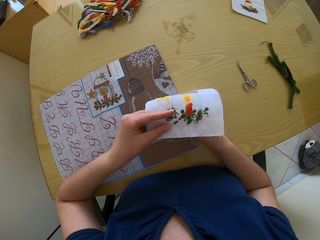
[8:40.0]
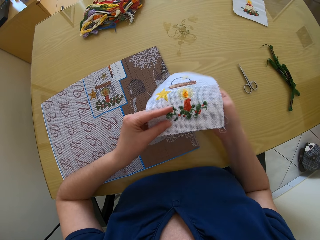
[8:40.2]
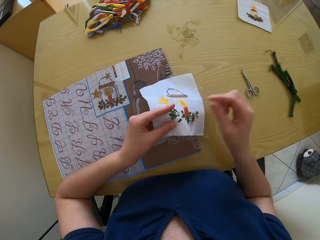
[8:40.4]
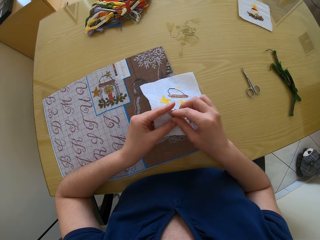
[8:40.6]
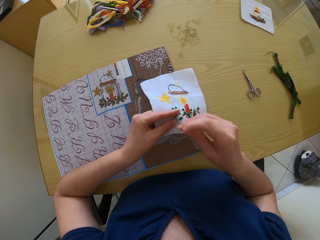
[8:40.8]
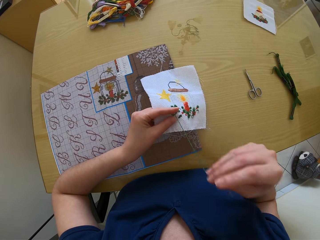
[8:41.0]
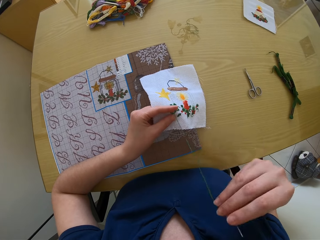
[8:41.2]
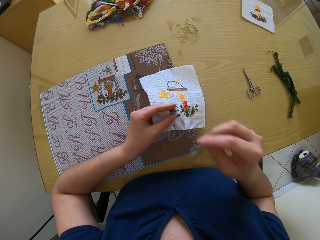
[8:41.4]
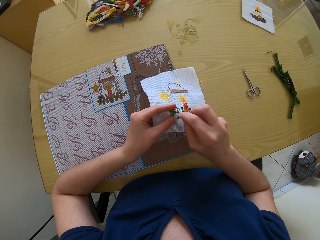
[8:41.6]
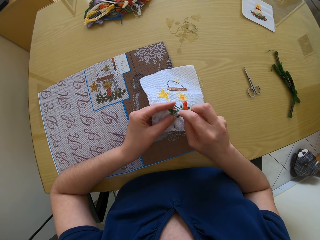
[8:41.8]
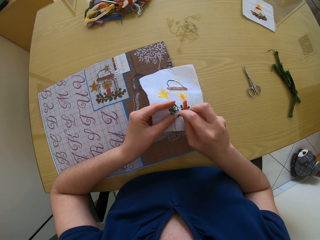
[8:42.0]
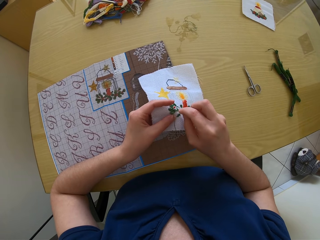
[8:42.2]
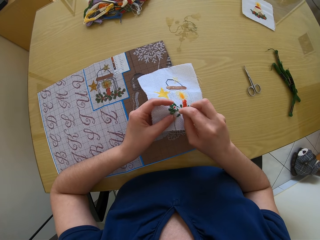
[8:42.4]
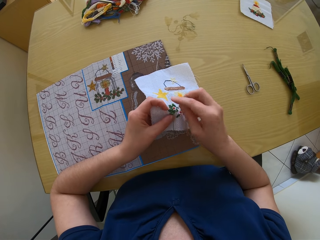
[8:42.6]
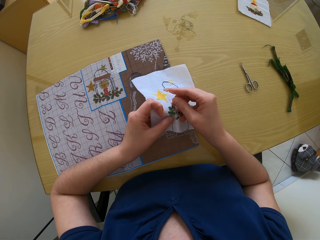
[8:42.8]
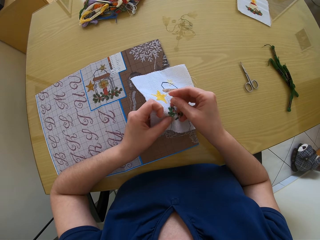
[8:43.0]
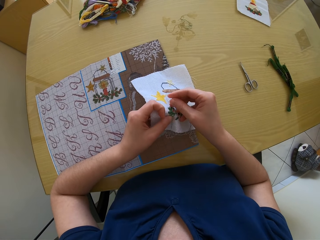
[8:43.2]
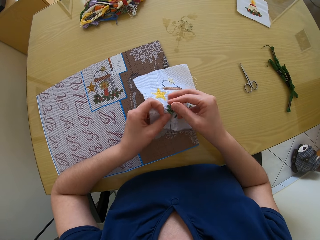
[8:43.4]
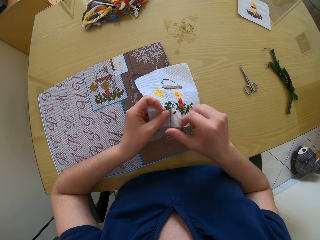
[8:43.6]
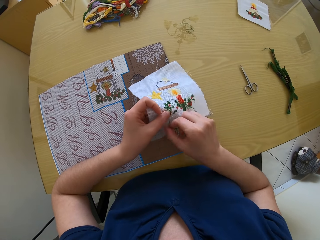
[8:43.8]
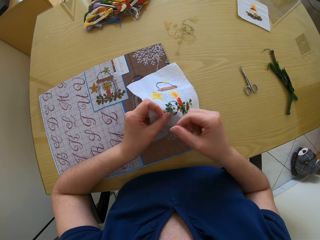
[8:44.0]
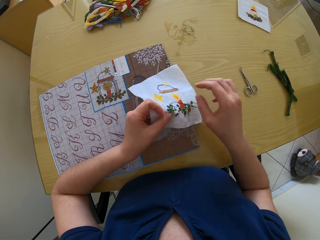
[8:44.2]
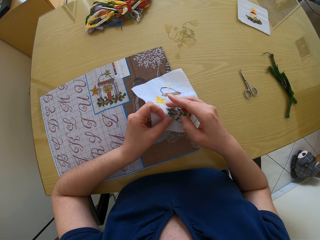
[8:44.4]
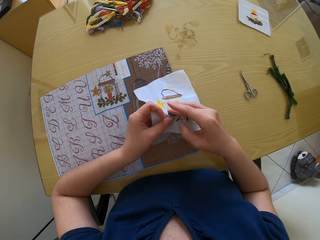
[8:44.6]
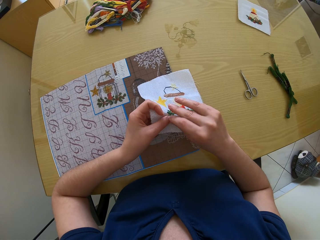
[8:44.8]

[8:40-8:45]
The camera wearer sews the clothing.

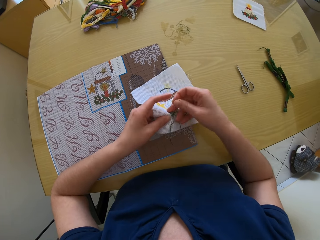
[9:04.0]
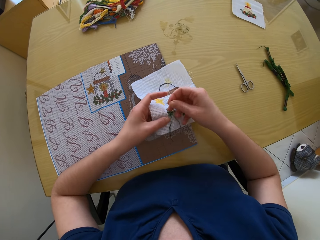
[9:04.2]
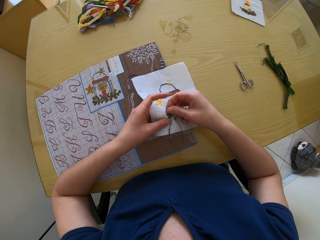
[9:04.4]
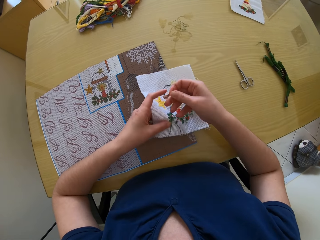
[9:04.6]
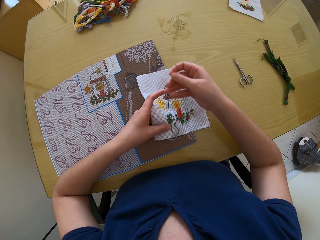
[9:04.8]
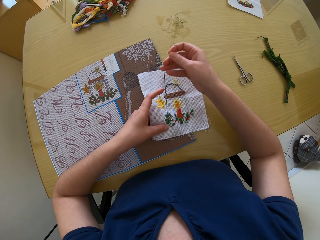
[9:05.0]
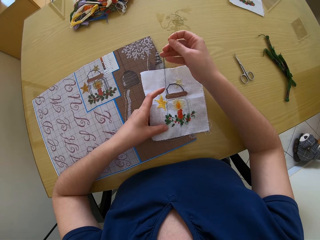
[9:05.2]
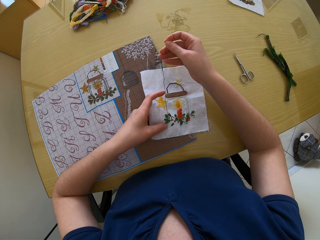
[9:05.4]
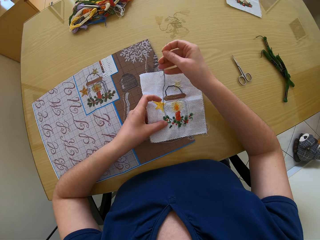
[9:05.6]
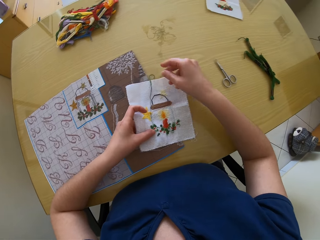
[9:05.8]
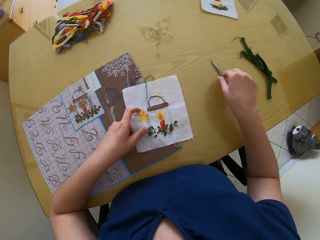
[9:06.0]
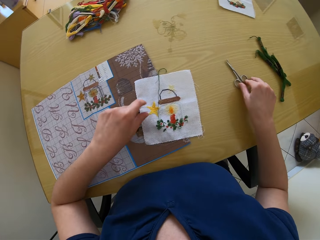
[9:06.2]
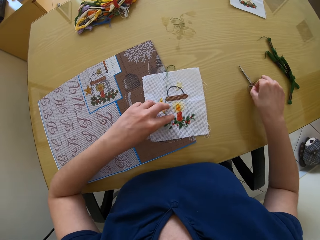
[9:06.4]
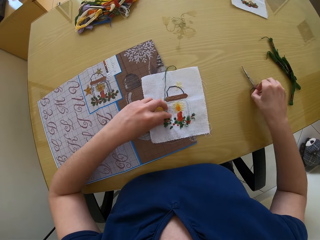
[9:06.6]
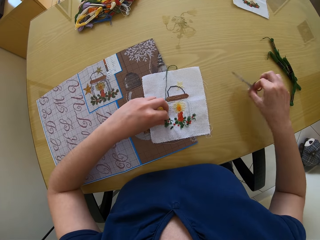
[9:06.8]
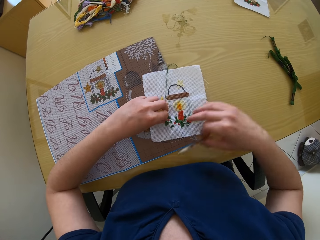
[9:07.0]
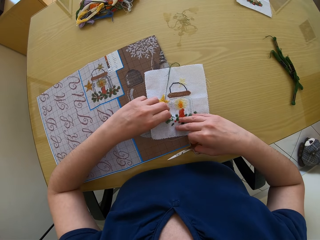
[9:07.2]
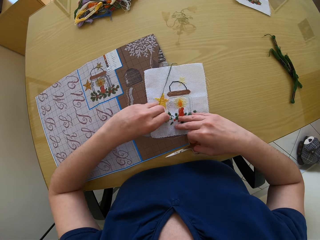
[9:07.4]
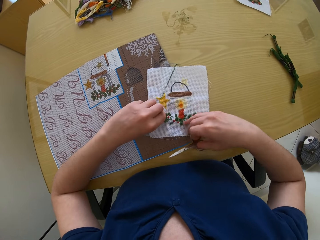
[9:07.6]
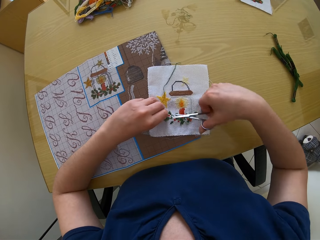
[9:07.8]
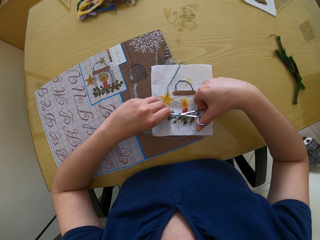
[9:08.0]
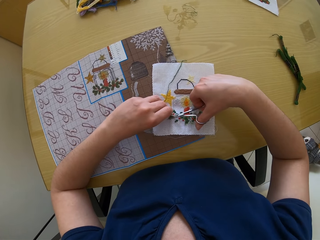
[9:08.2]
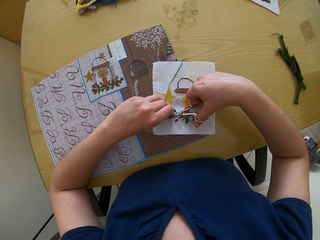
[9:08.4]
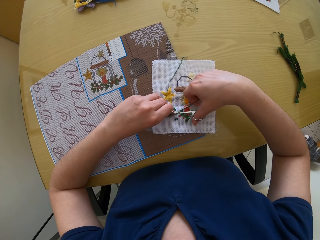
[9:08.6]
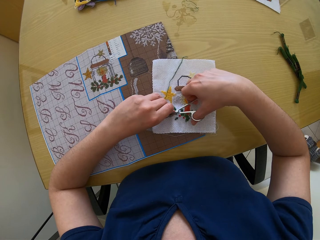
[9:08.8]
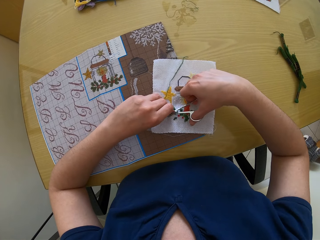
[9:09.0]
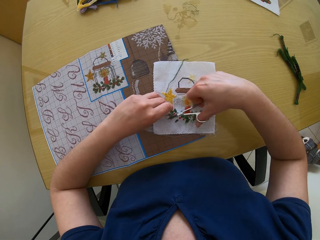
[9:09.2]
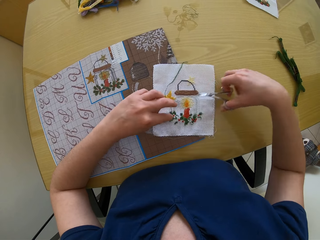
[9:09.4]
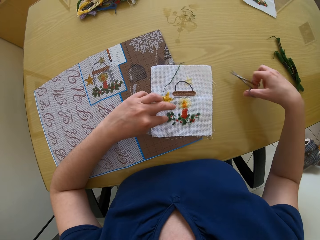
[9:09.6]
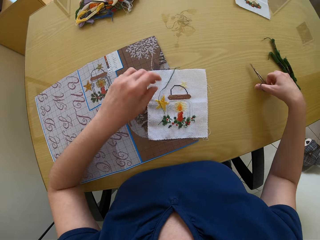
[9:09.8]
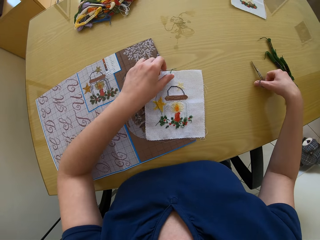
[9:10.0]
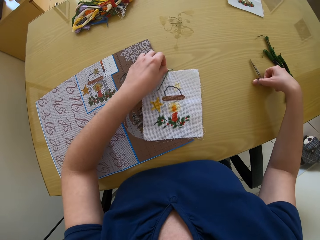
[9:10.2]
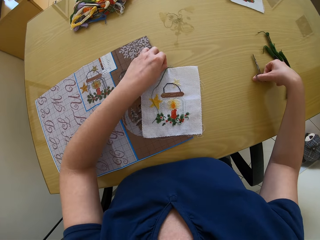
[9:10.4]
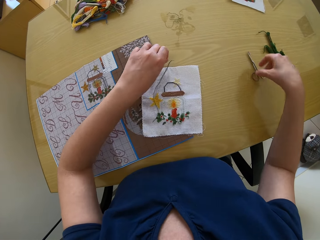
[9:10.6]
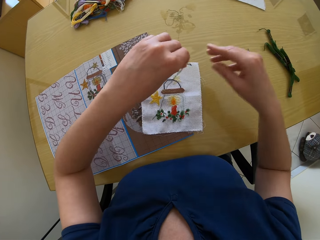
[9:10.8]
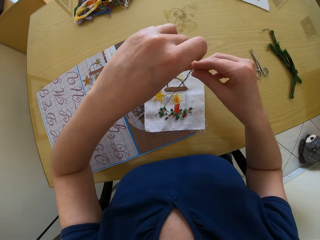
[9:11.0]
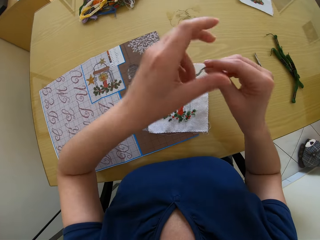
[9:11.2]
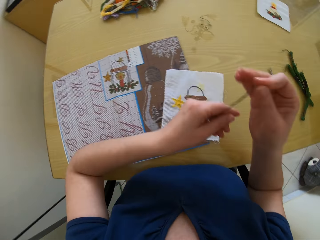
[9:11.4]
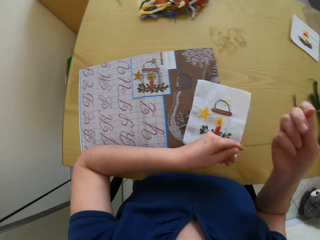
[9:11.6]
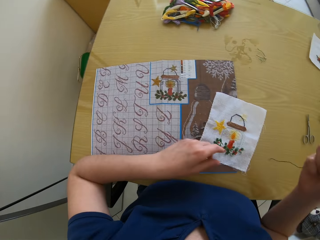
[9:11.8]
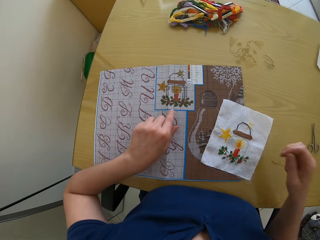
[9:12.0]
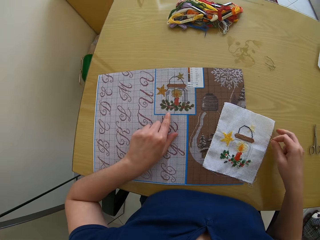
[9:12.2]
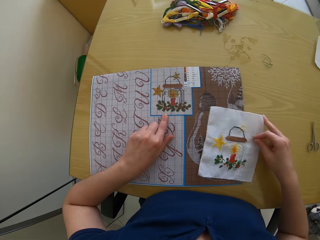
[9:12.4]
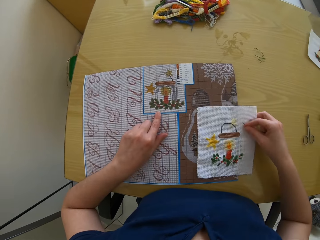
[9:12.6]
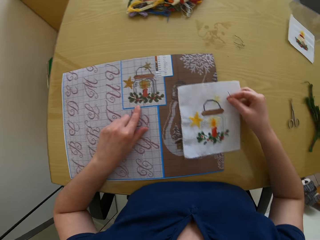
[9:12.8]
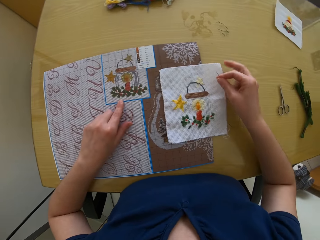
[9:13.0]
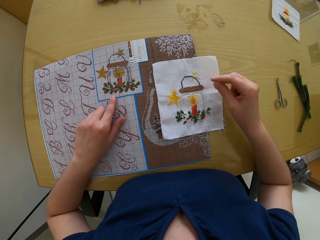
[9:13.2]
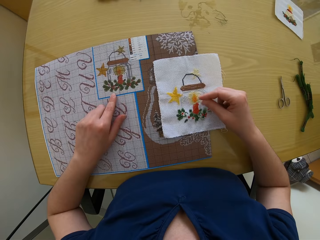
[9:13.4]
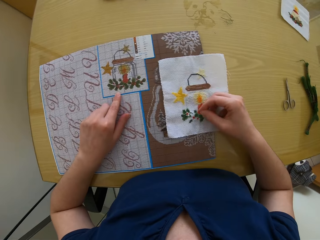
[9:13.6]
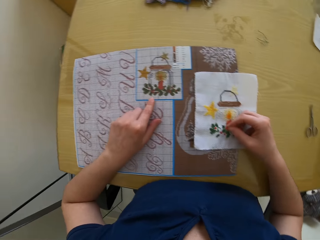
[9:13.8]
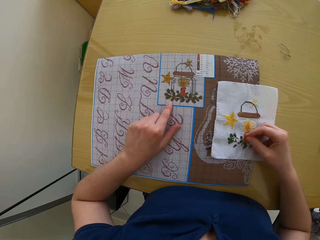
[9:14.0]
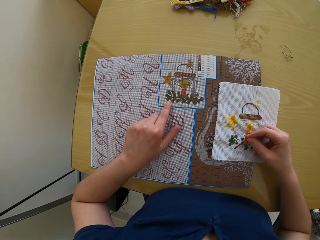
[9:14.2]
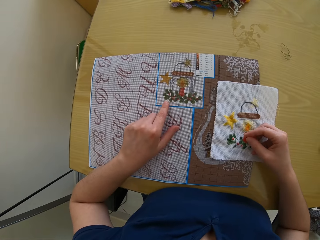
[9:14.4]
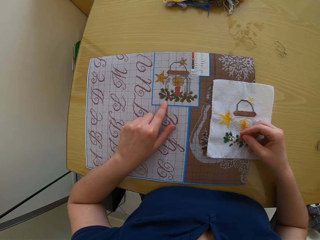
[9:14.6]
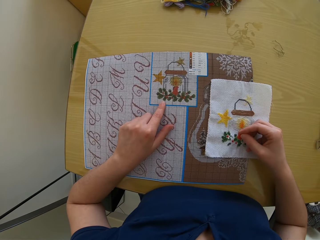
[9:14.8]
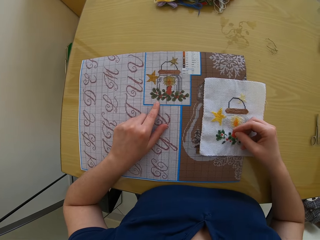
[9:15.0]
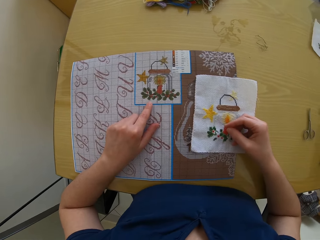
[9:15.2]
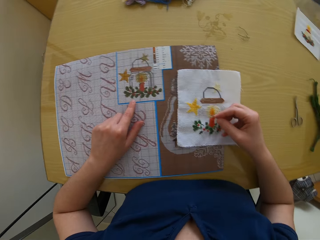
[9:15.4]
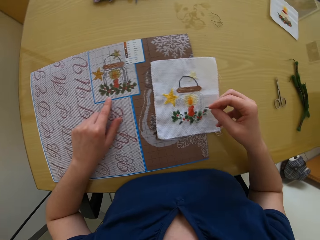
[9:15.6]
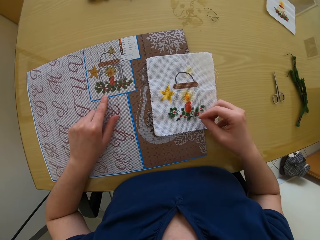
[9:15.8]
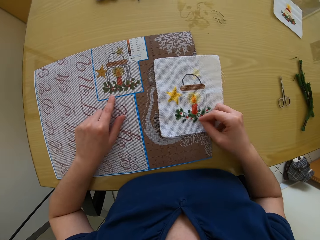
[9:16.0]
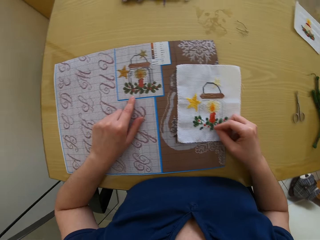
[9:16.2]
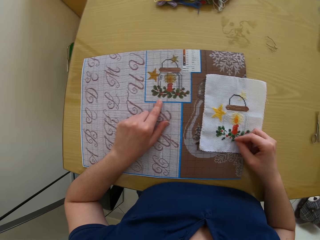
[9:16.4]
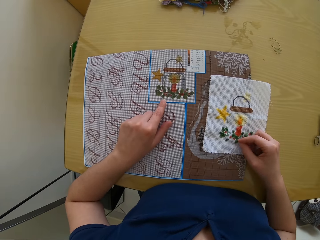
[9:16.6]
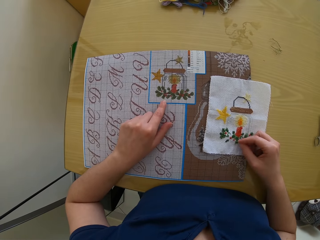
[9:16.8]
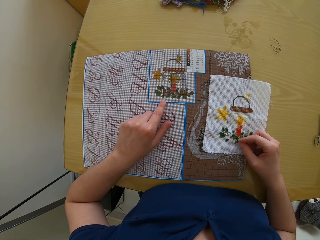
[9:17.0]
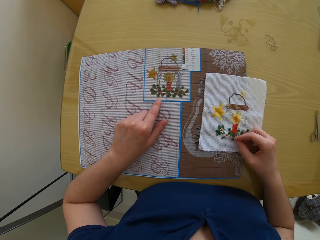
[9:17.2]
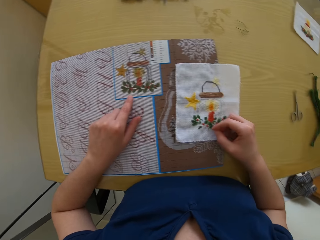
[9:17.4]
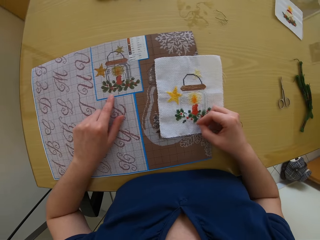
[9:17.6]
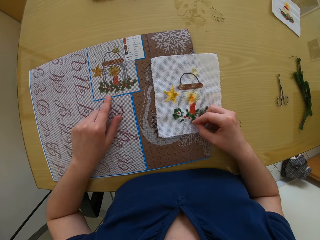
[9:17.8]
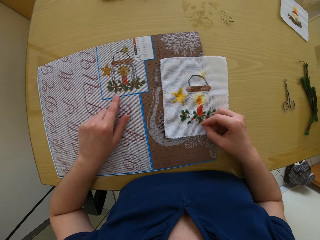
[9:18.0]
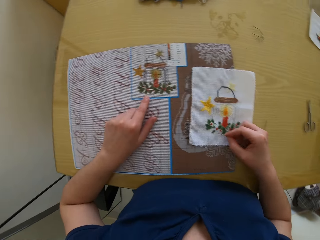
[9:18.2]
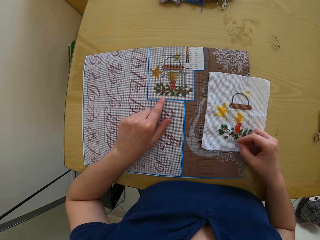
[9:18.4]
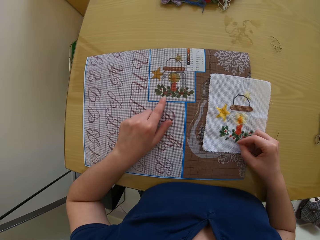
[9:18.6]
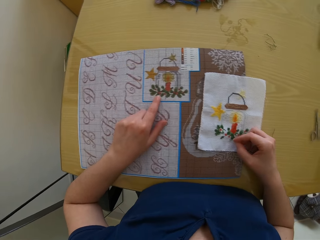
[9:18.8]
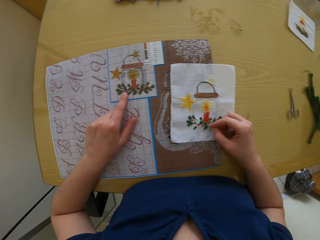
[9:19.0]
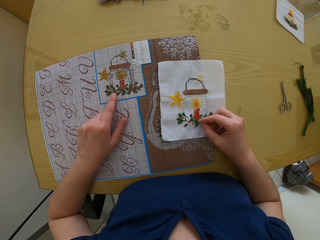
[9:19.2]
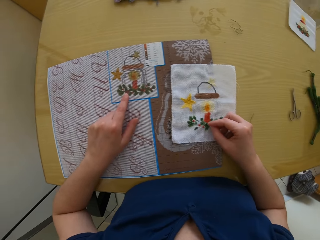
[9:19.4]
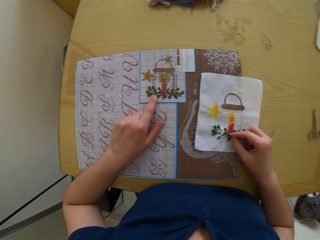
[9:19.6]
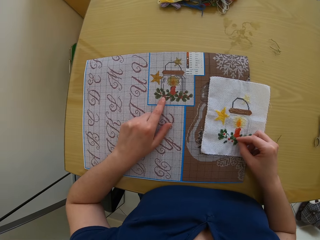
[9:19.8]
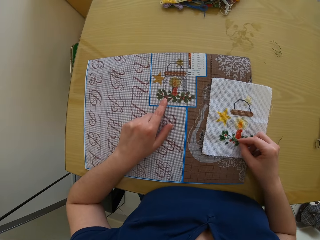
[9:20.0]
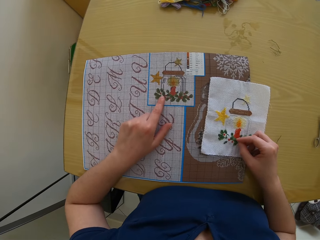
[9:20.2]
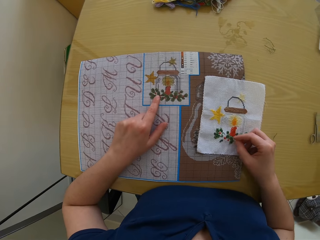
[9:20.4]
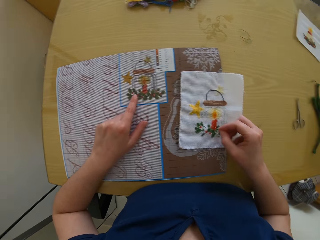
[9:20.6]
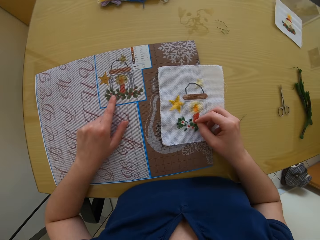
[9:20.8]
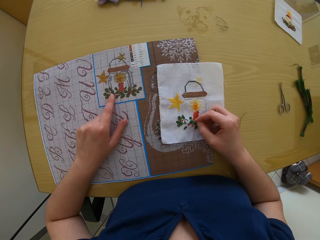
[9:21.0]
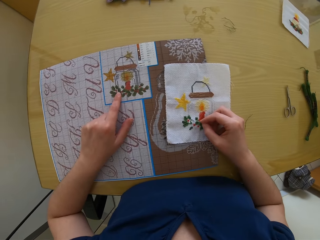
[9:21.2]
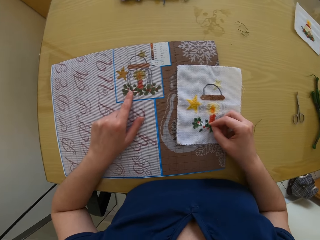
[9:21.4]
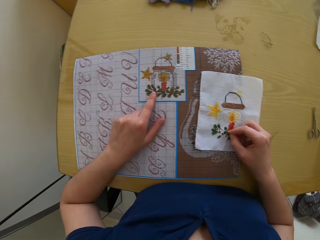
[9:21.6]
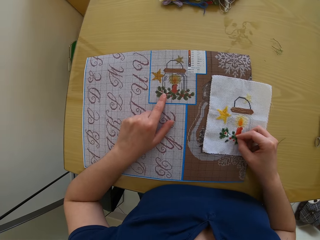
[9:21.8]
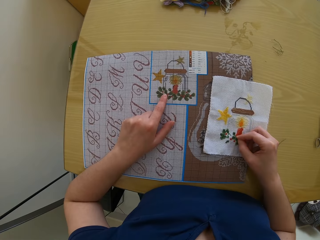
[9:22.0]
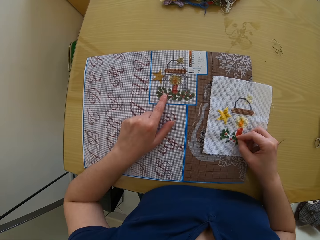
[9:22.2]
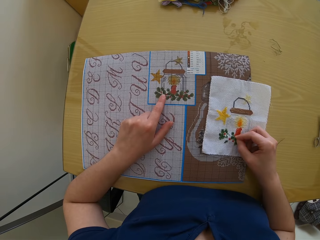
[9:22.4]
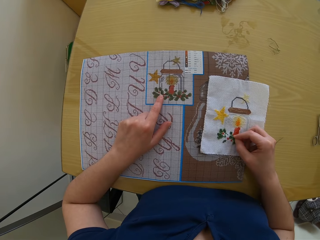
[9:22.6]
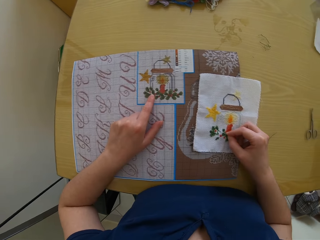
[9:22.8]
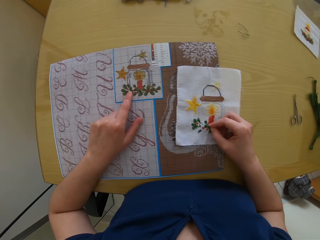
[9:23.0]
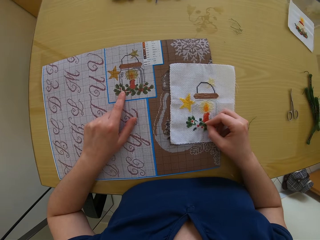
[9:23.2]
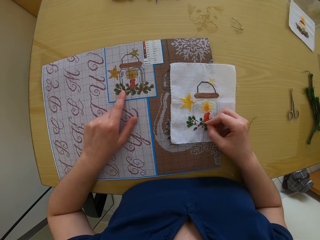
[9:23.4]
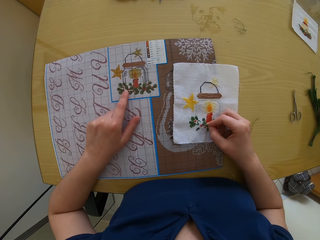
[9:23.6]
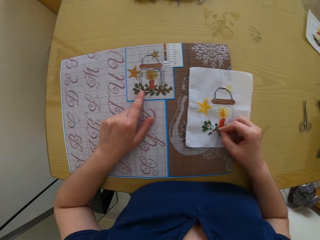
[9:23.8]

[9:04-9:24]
The camera wearer sews the clothing. She picks up the scissors on the table with her right hand. She cuts a thread from the cloth with the scissors in her right hand. She drops the scissors on the table with her right hand. She touches the cloth with her left hand.
